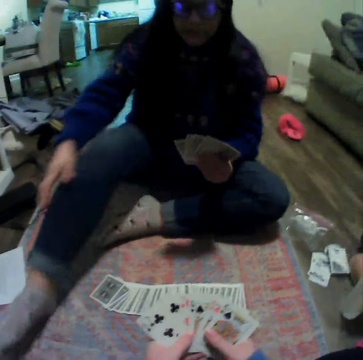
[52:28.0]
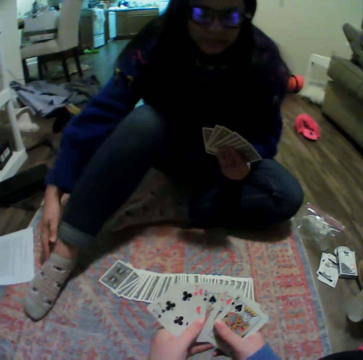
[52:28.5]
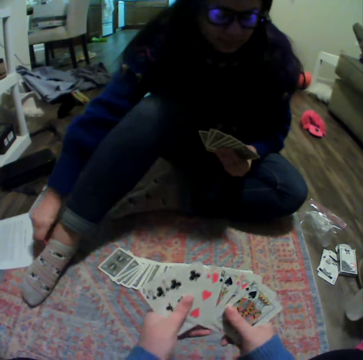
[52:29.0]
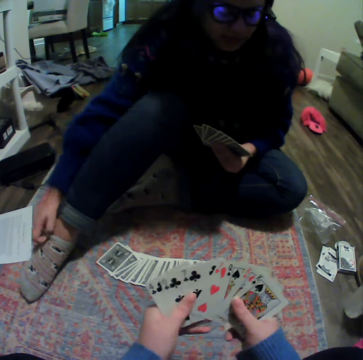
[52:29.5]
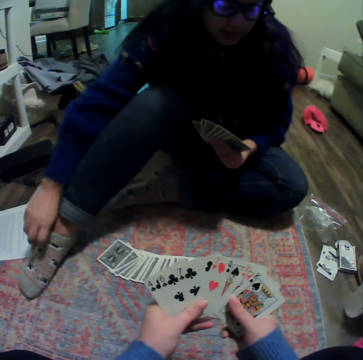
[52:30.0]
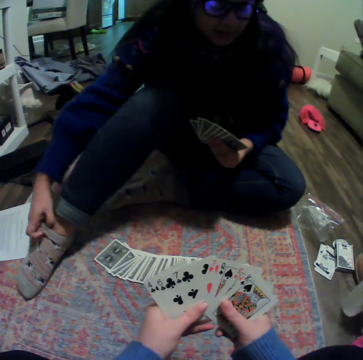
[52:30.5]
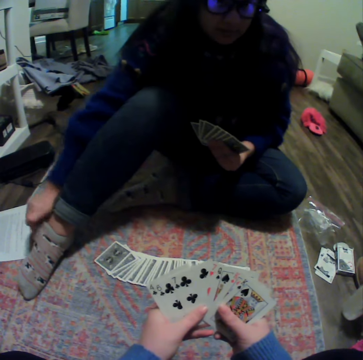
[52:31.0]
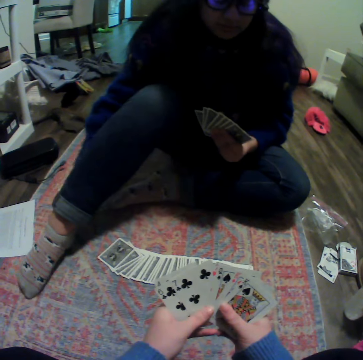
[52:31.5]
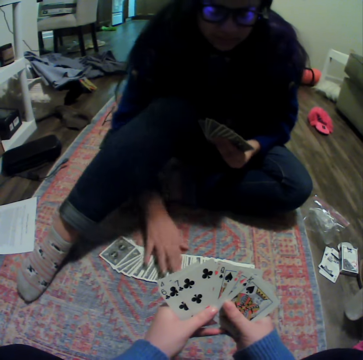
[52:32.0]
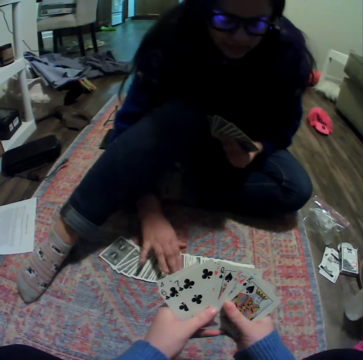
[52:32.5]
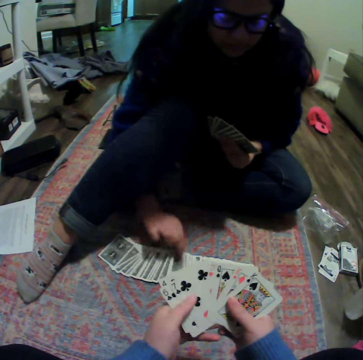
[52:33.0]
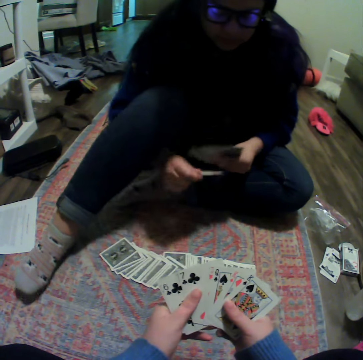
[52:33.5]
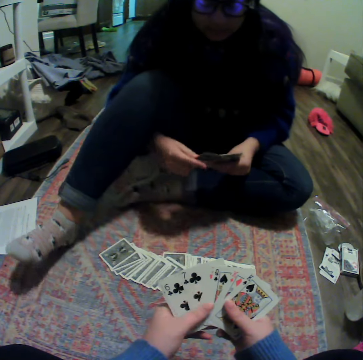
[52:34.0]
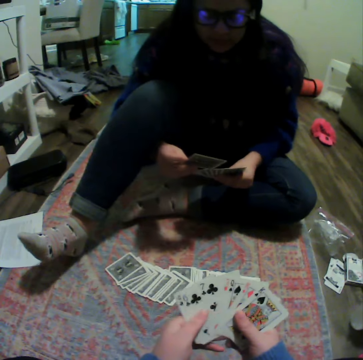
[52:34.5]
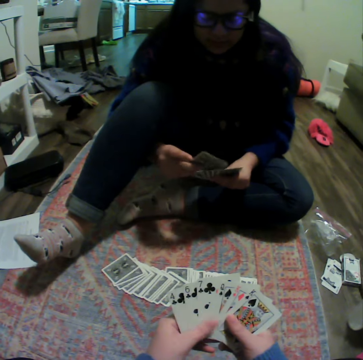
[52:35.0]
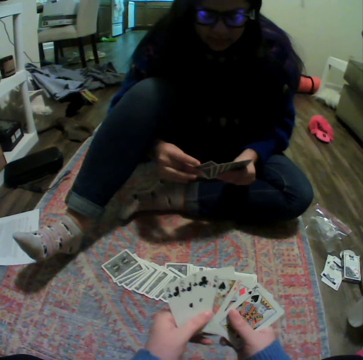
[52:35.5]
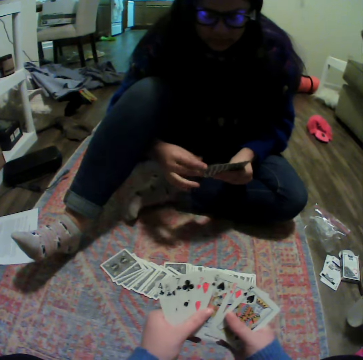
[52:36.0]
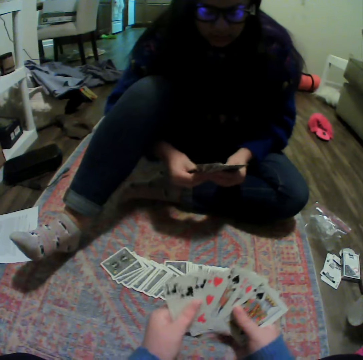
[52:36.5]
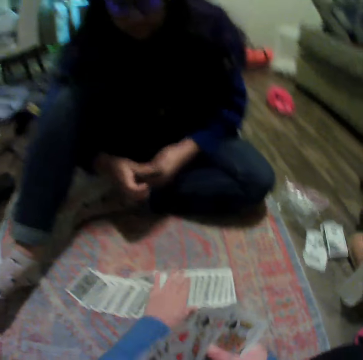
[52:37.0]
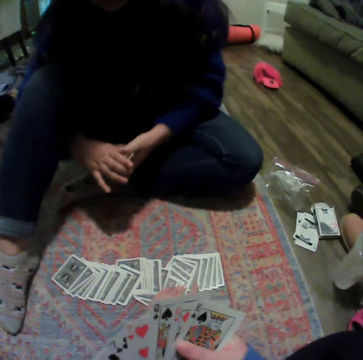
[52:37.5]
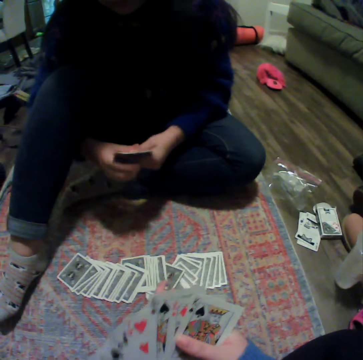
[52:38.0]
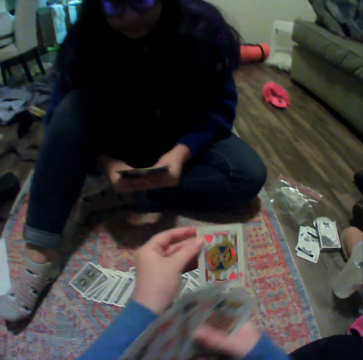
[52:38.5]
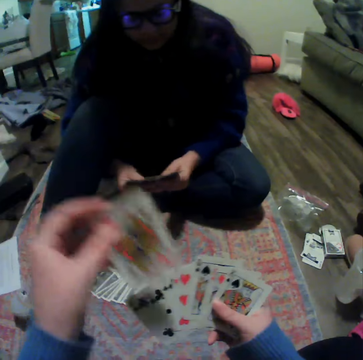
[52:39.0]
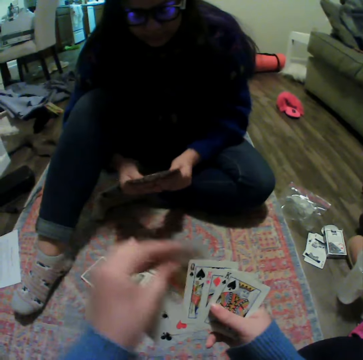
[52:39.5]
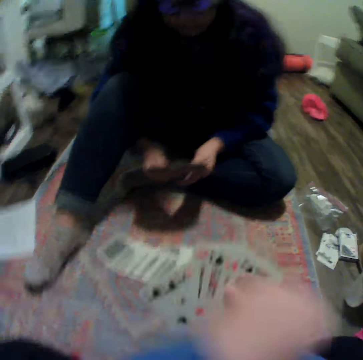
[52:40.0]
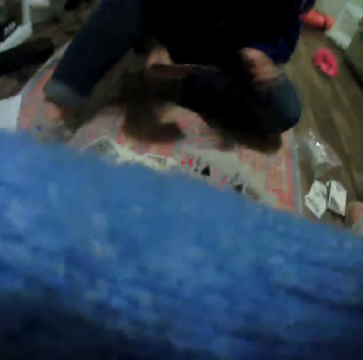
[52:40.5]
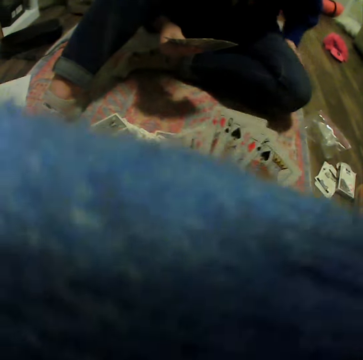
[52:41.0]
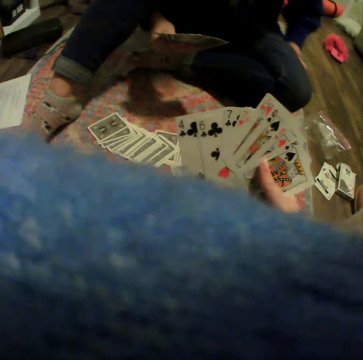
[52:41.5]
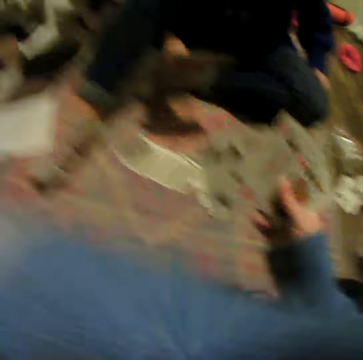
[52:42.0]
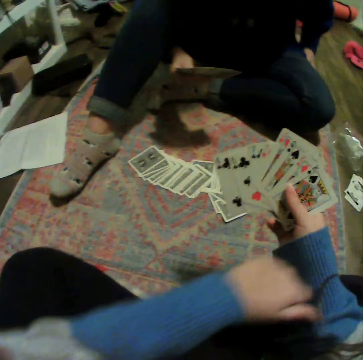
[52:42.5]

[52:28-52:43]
A woman picks a card. The woman arranges the cards. The camera wearer arranges the cards. They pick a card. They shuffle the cards.

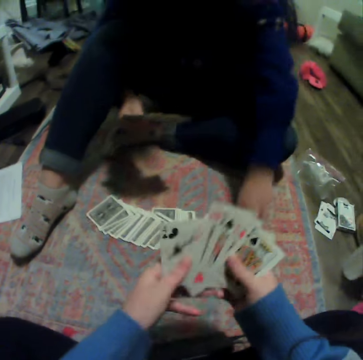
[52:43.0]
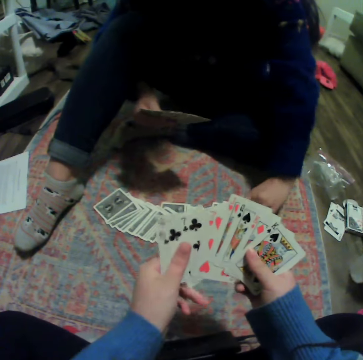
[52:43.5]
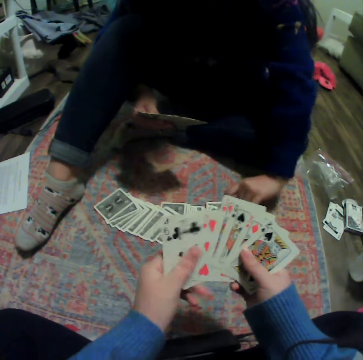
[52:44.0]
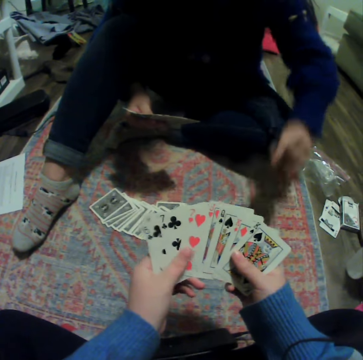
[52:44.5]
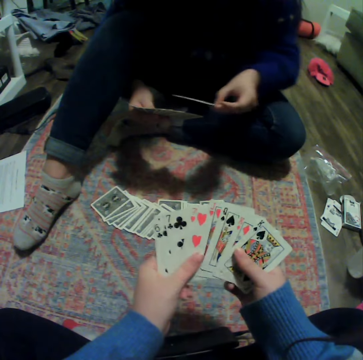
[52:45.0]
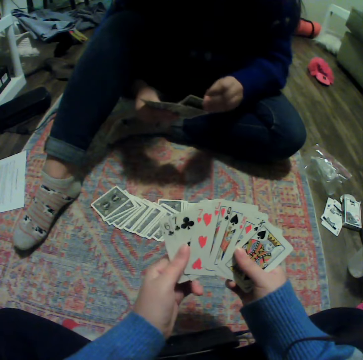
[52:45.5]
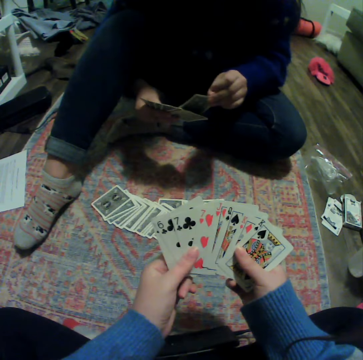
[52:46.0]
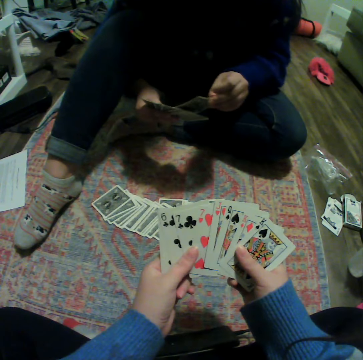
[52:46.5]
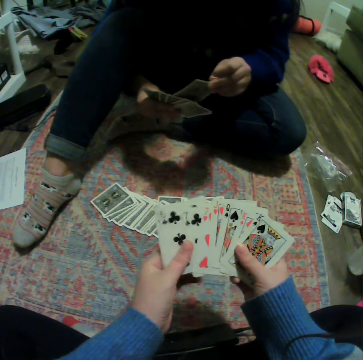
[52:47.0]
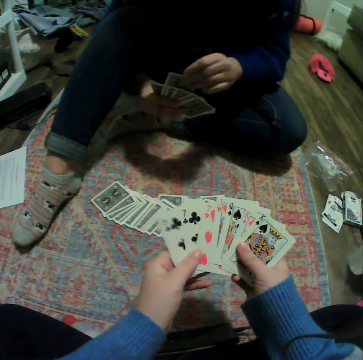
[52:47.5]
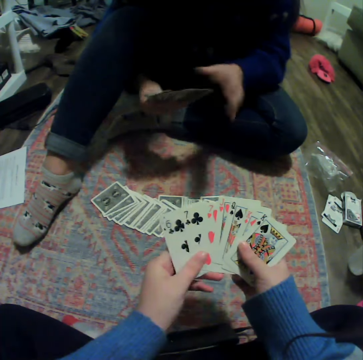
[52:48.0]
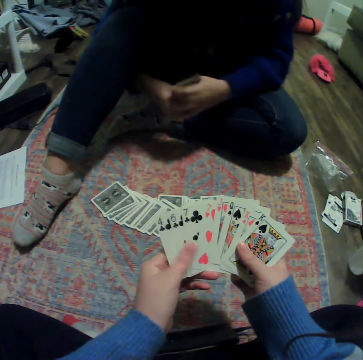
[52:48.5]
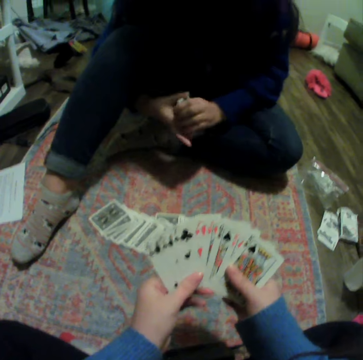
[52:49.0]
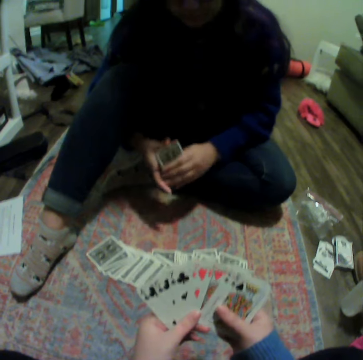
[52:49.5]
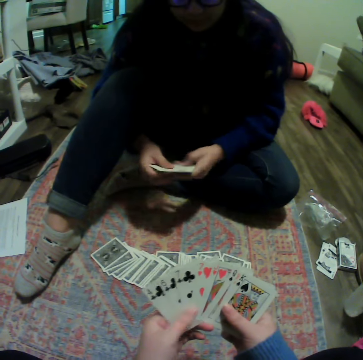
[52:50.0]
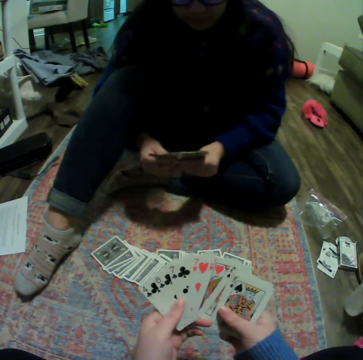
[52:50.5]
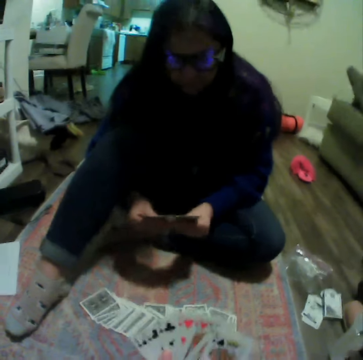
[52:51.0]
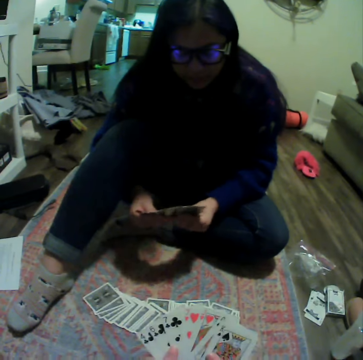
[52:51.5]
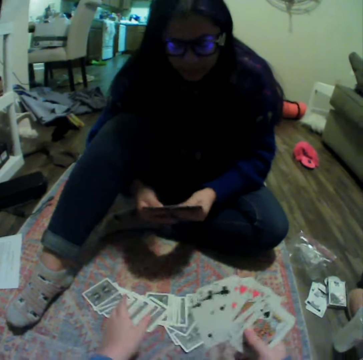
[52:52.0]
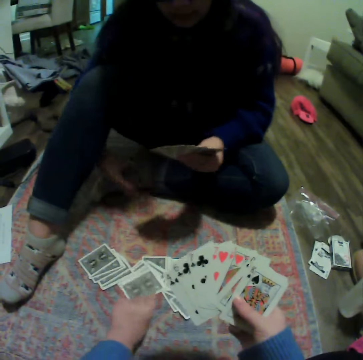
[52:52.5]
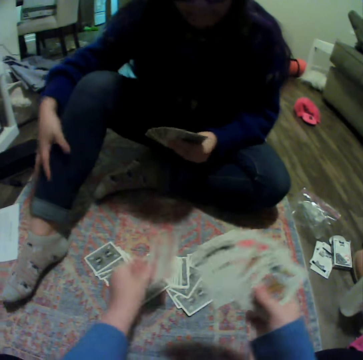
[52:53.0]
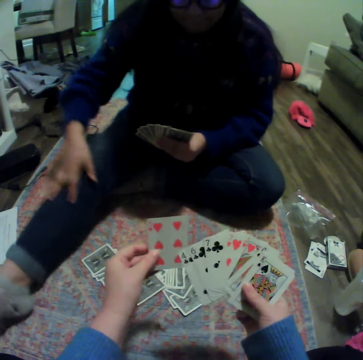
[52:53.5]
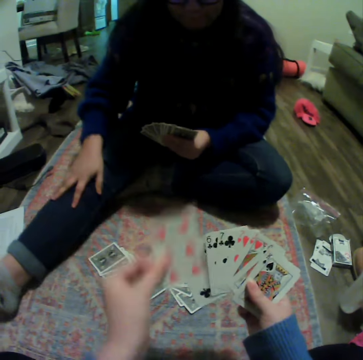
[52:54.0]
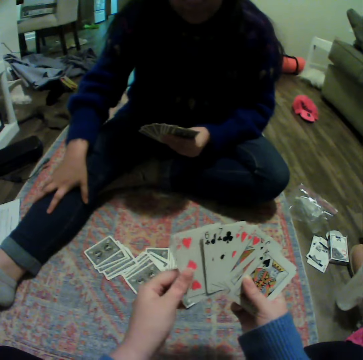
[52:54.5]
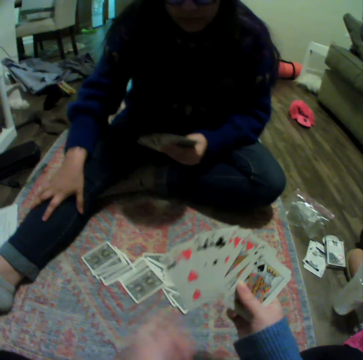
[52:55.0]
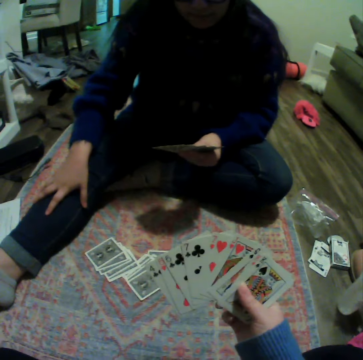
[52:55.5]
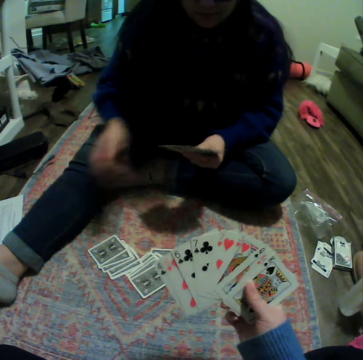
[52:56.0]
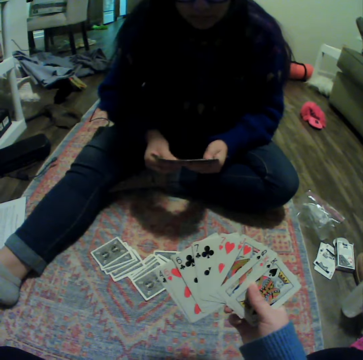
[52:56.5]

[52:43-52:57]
A woman picks a card. The woman arranges the cards. The camera wearer picks a card. They play the card game with the woman.

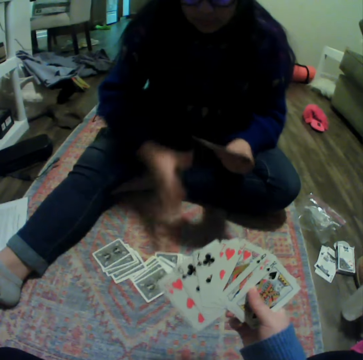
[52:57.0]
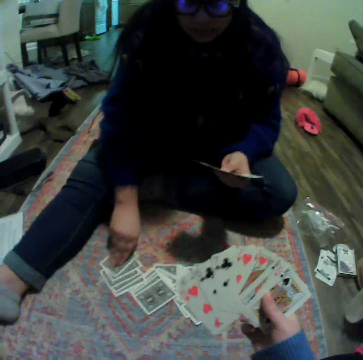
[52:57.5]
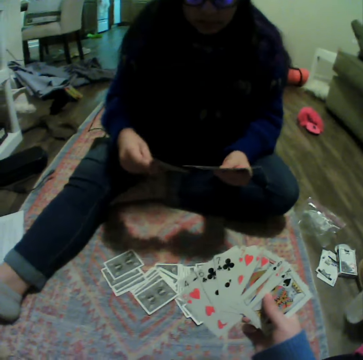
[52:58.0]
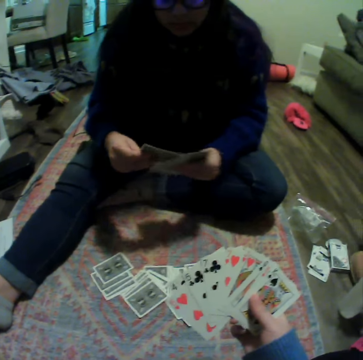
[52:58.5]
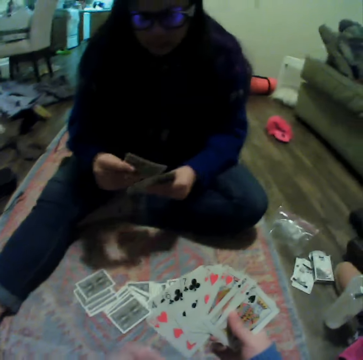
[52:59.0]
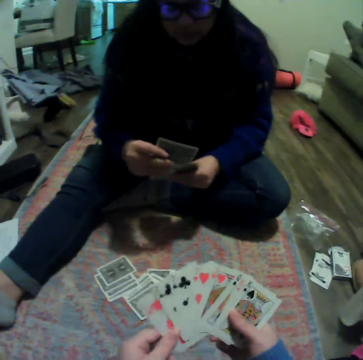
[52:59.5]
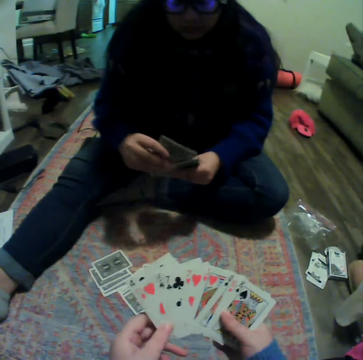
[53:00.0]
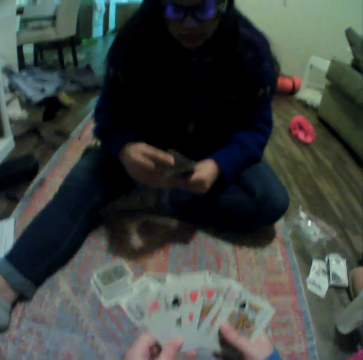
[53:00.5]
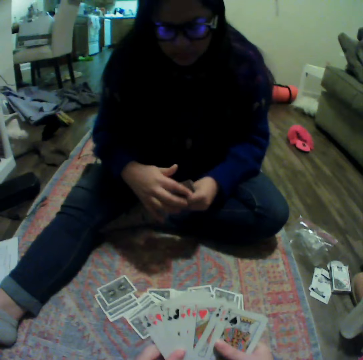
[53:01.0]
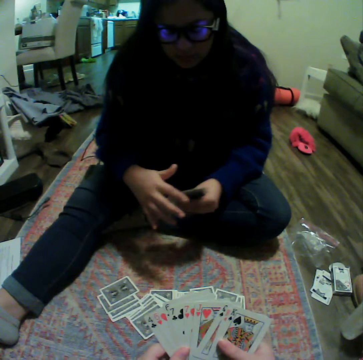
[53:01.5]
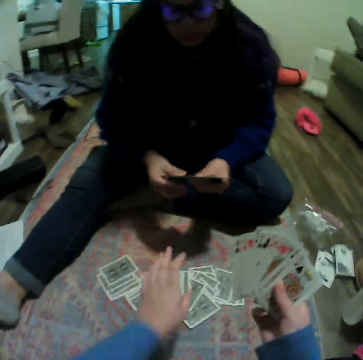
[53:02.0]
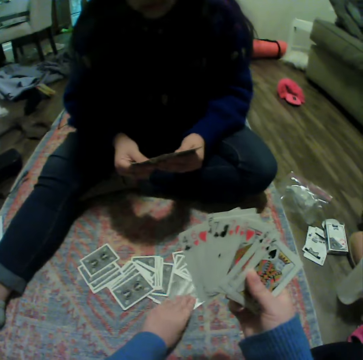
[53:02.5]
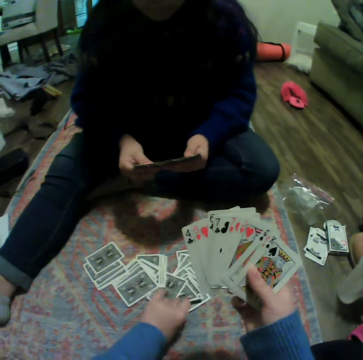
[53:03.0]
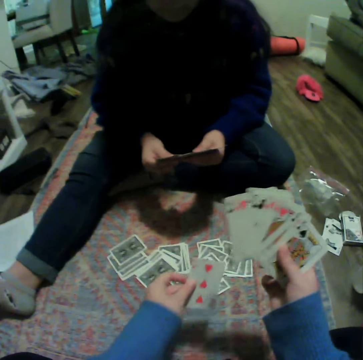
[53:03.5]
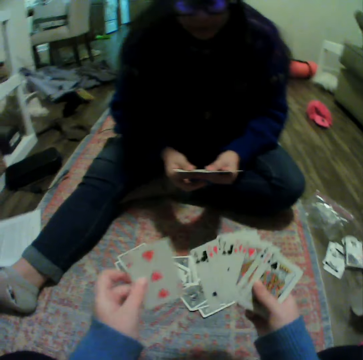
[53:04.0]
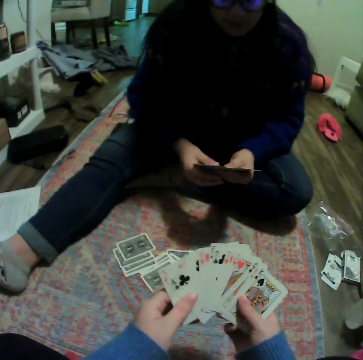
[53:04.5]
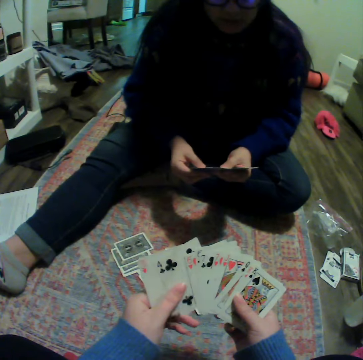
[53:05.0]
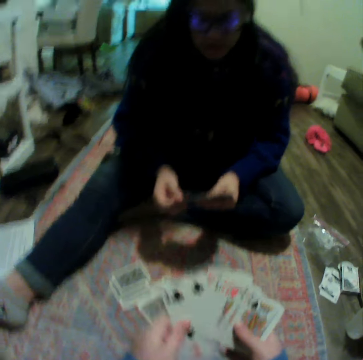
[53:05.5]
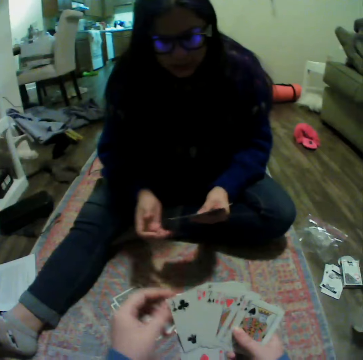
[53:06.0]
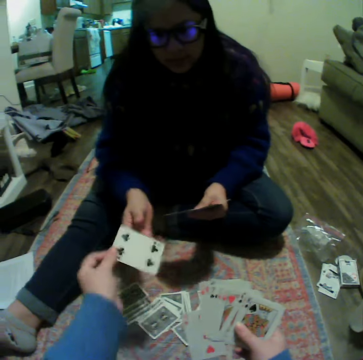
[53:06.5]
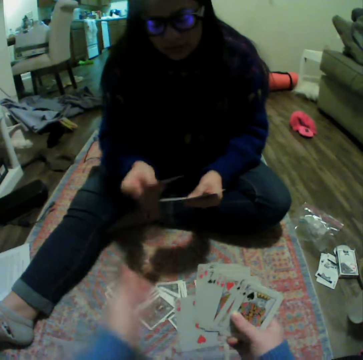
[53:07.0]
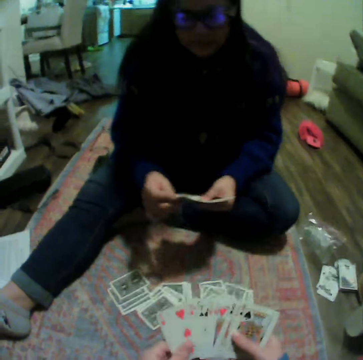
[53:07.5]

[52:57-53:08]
A woman picks a card. The camera wearer picks a card. They give the woman a card.
